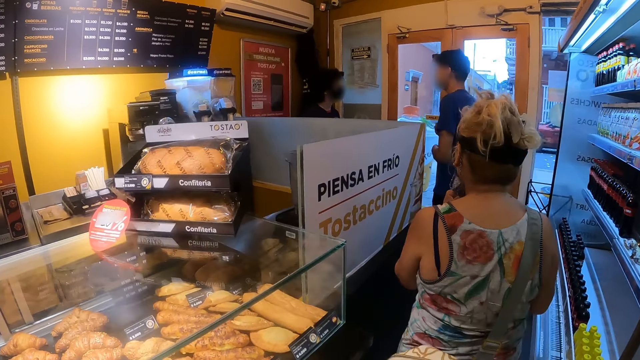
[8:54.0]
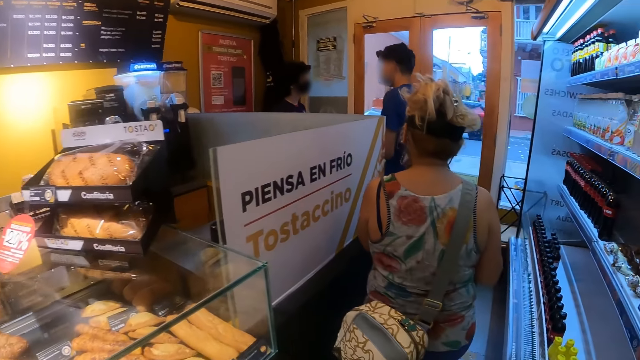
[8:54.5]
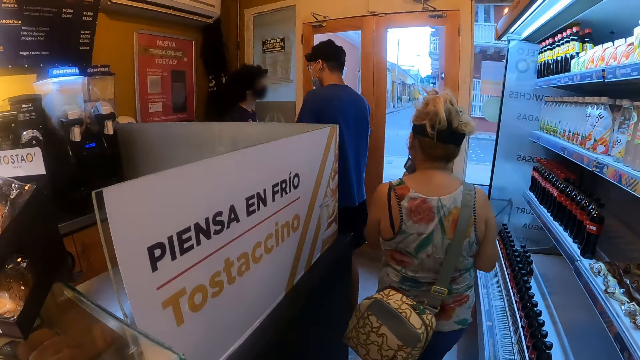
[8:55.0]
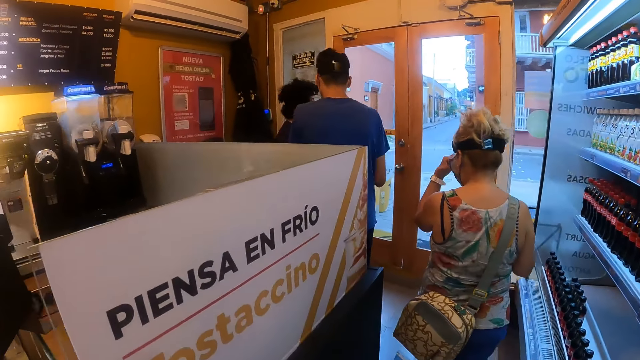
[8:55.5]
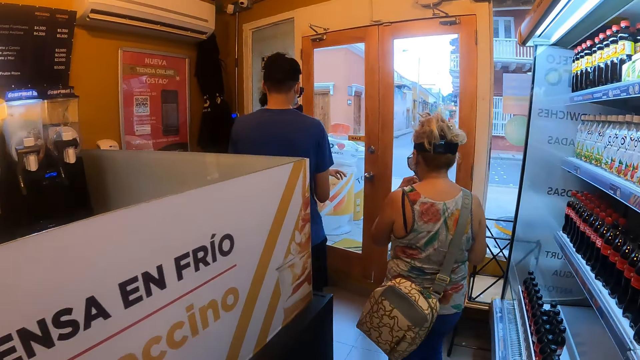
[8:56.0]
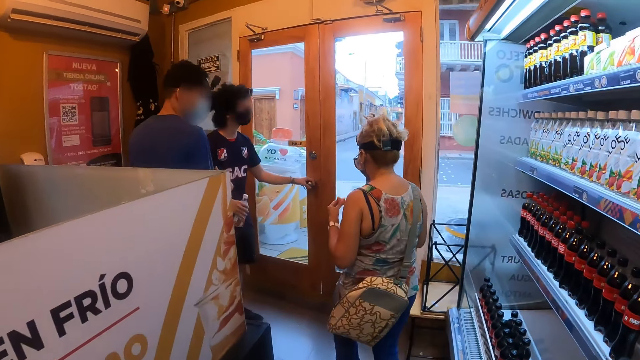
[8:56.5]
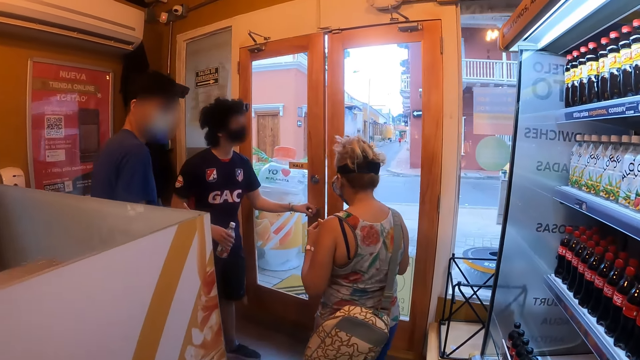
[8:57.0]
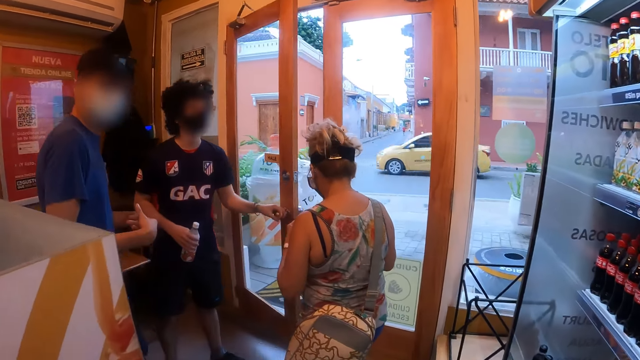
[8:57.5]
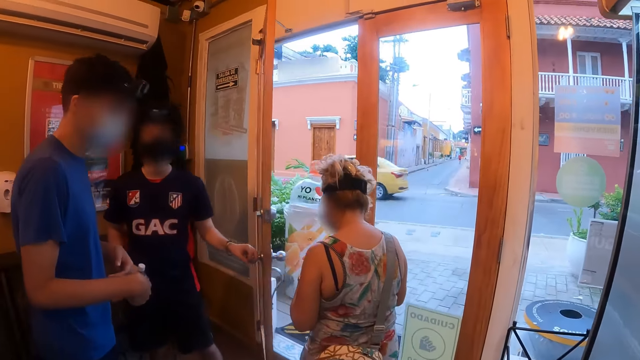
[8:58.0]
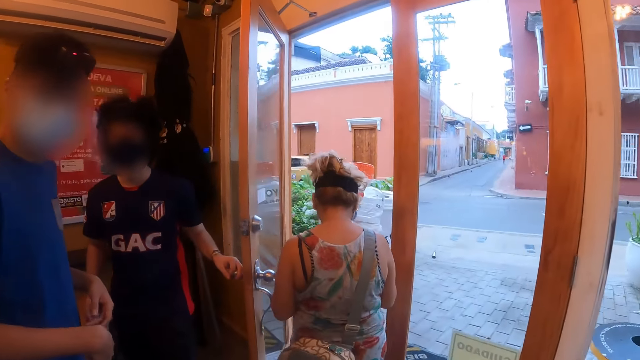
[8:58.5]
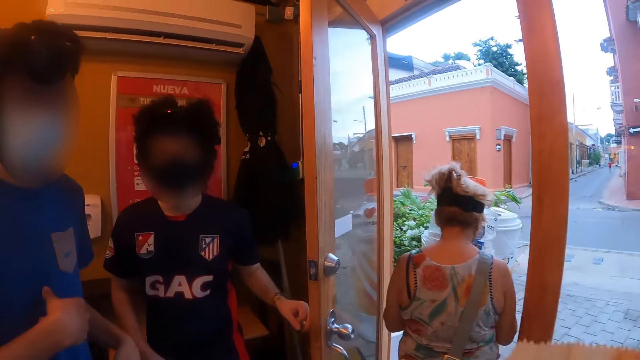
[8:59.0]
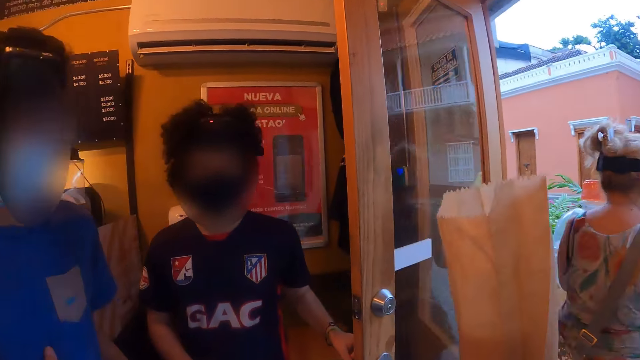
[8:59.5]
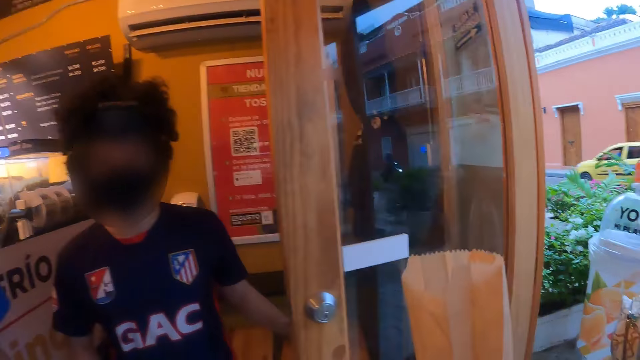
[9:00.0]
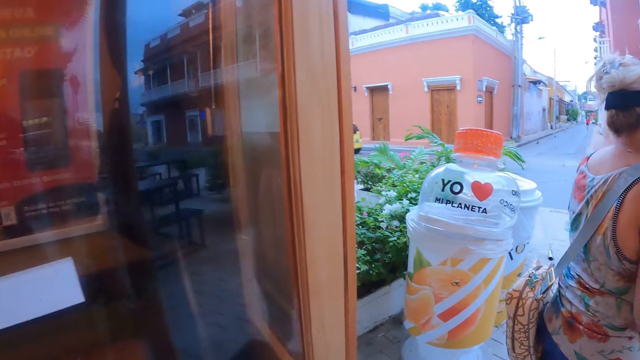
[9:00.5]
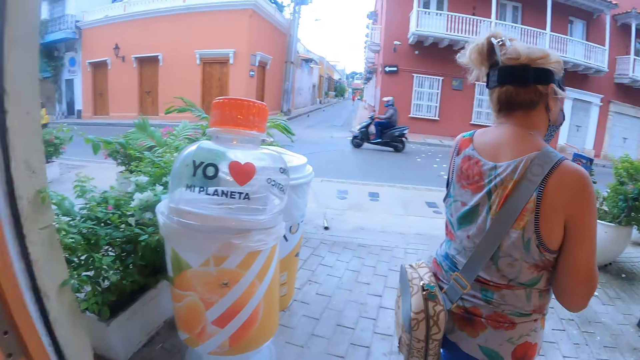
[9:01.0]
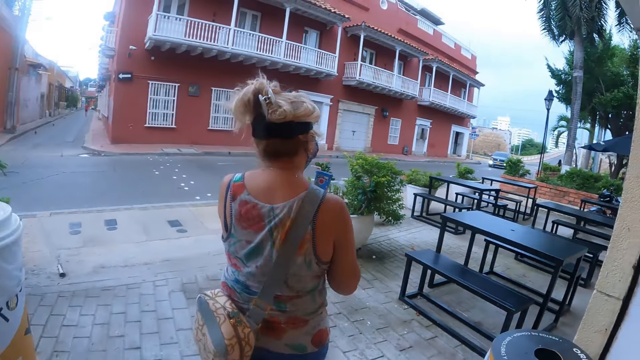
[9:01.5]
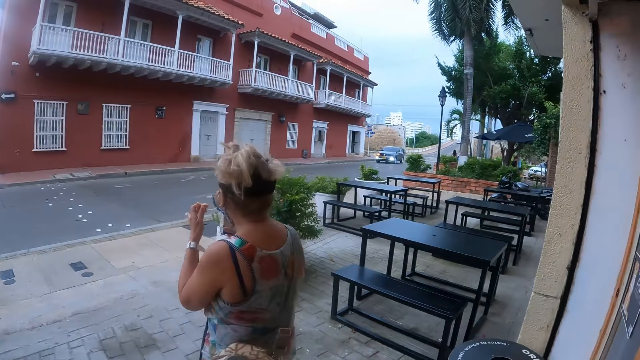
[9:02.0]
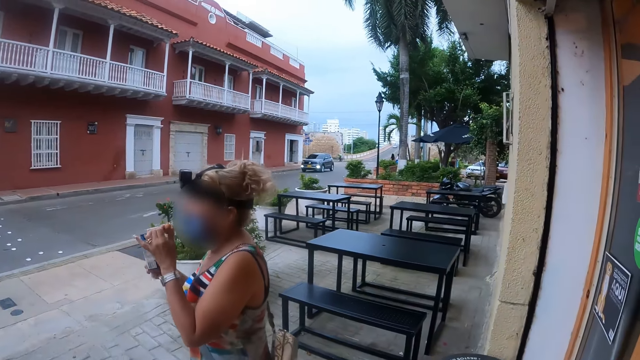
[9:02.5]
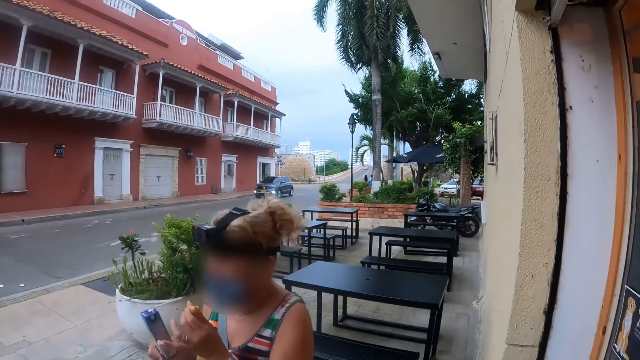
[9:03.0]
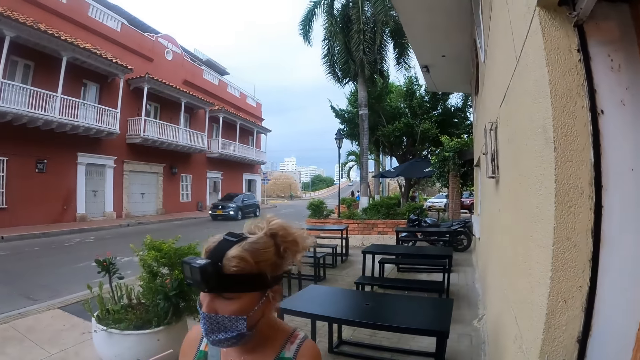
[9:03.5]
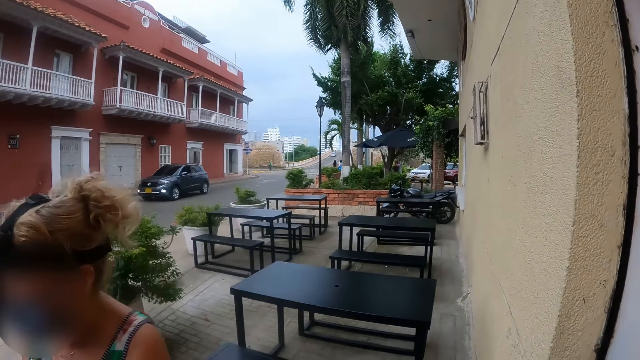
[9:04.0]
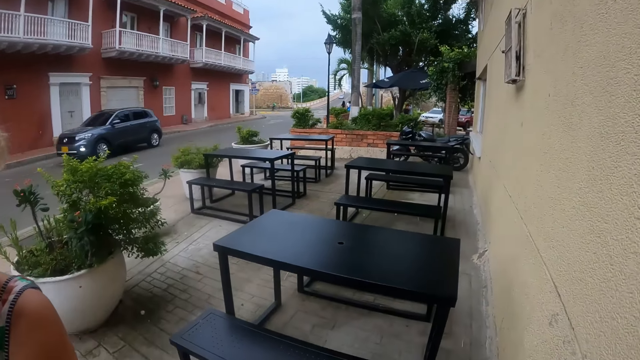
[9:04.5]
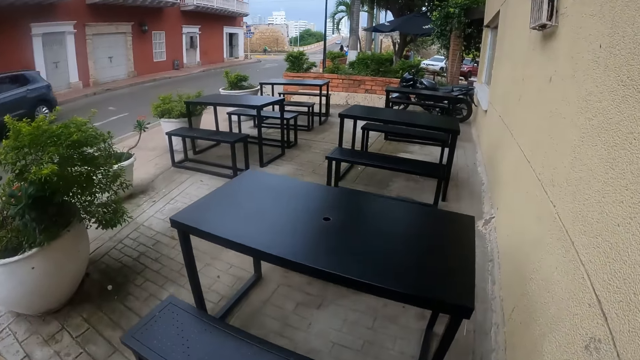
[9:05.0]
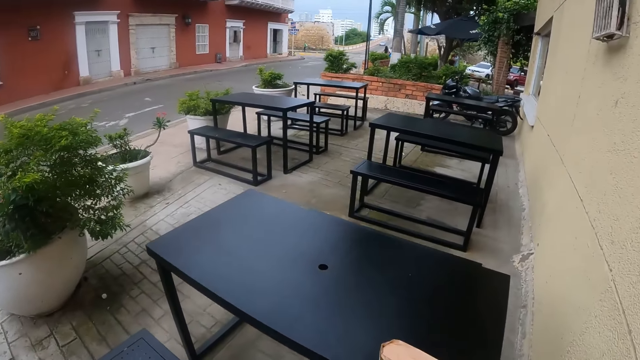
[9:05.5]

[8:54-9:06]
A woman walks in the cafe. The camera wearer walks in the cafe. A man opens the door. The camera wearer looks at another man and the first man. The woman walks outside the cafe. The camera wearer walks outside the cafe. They look at the woman.

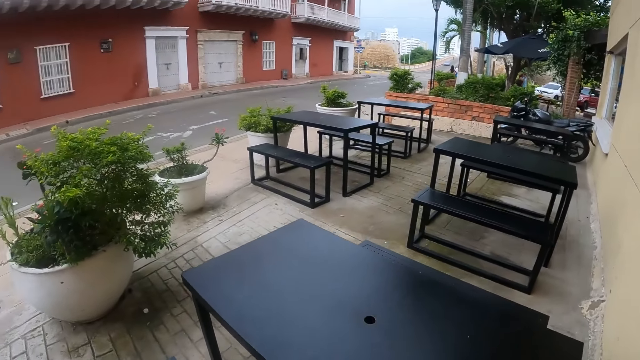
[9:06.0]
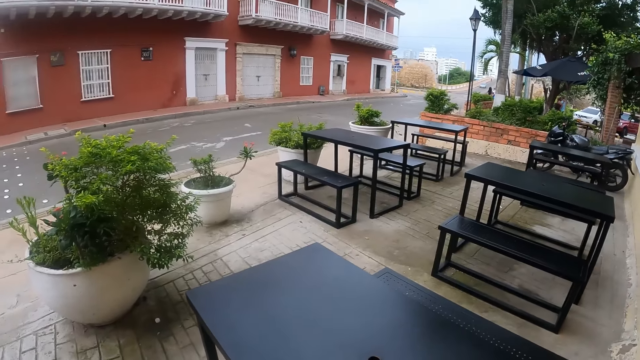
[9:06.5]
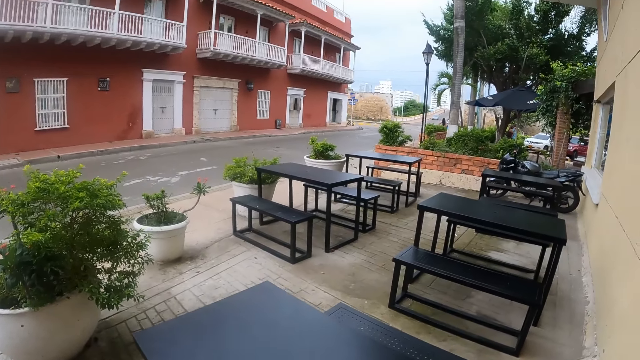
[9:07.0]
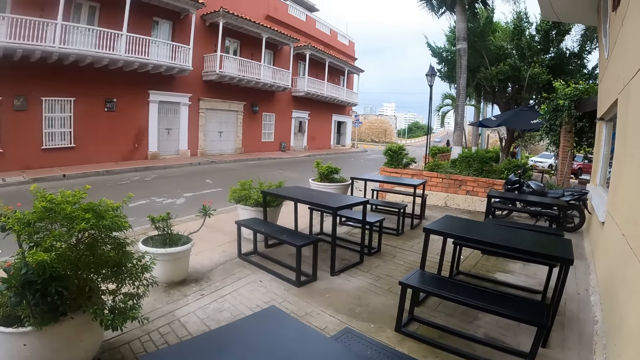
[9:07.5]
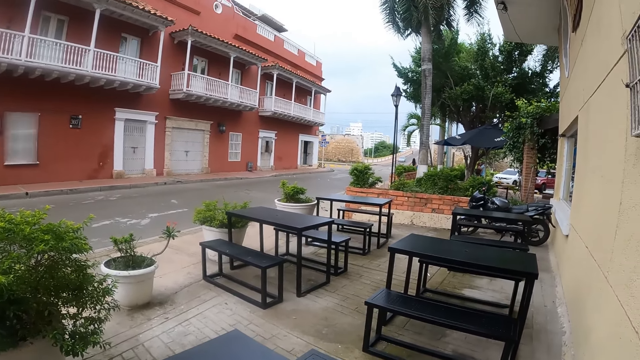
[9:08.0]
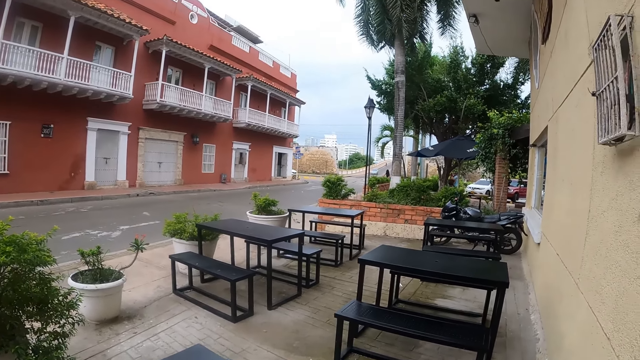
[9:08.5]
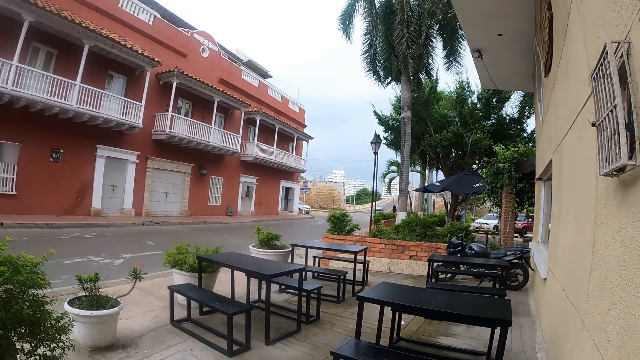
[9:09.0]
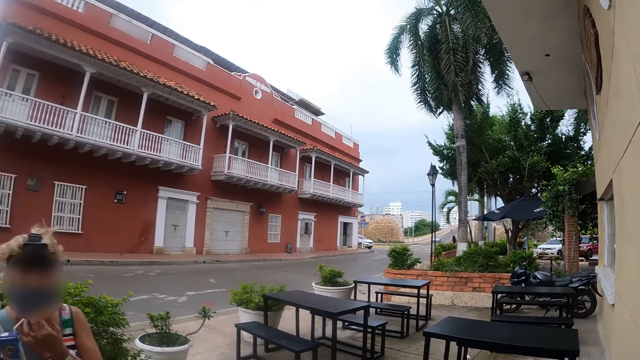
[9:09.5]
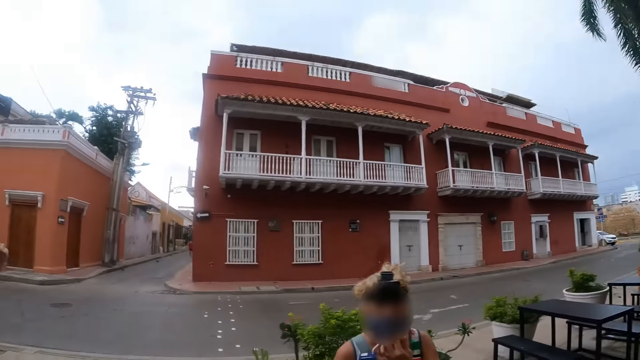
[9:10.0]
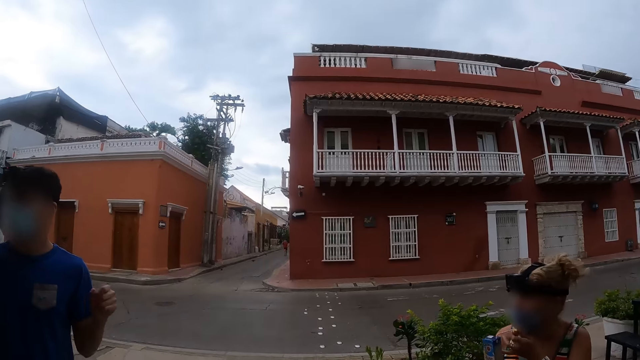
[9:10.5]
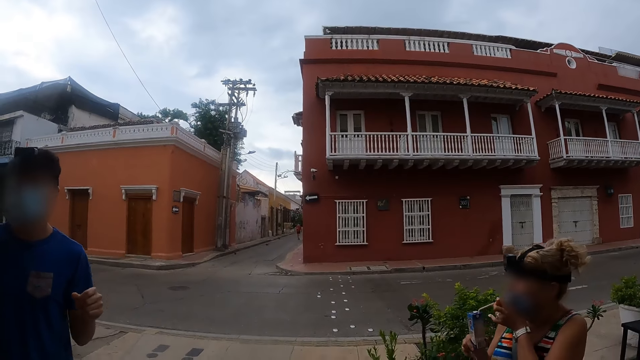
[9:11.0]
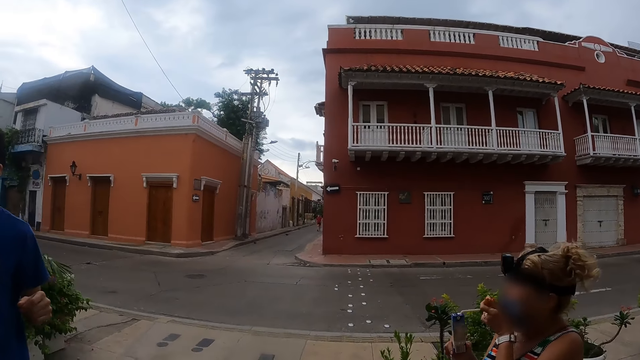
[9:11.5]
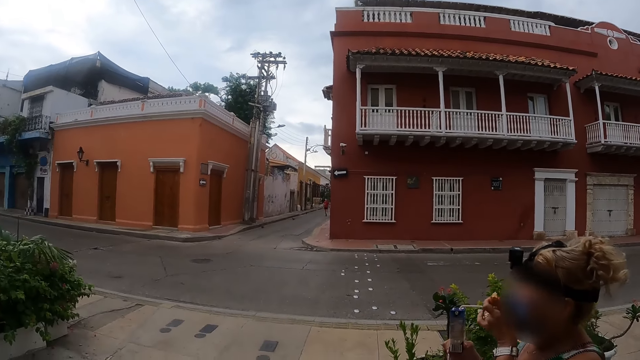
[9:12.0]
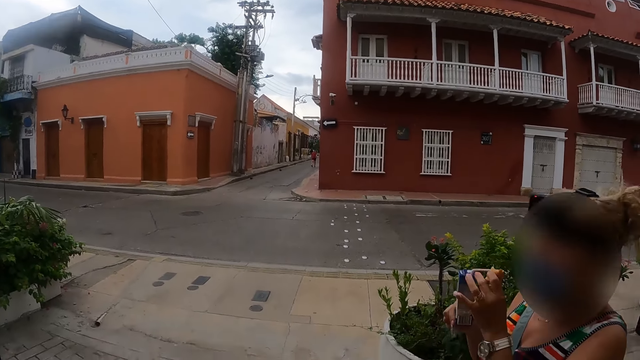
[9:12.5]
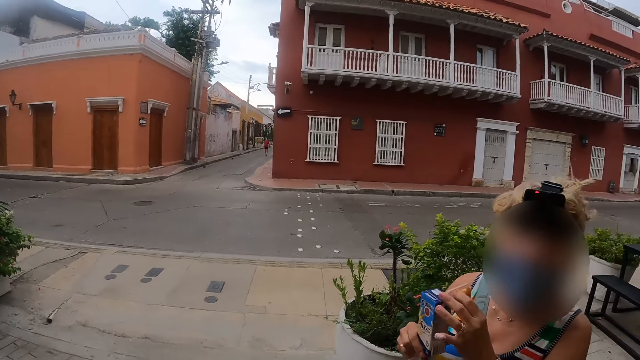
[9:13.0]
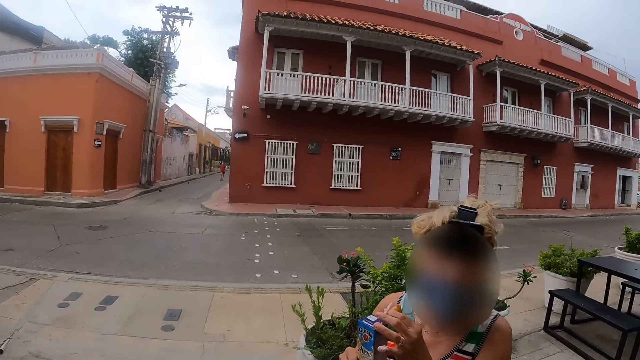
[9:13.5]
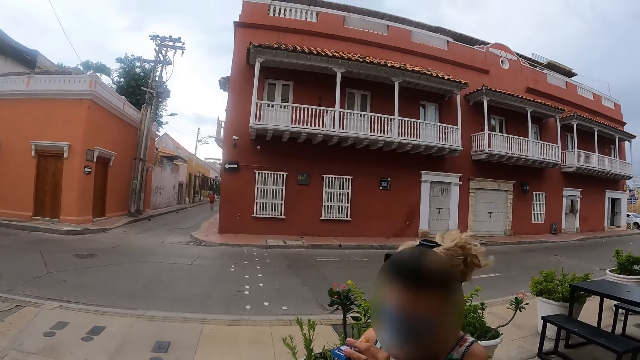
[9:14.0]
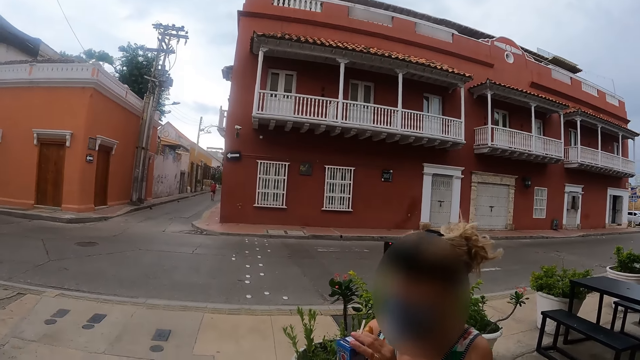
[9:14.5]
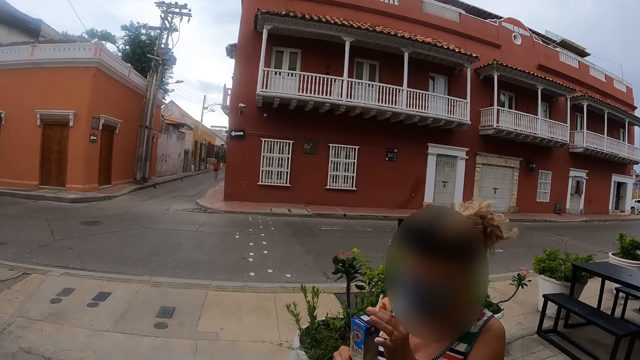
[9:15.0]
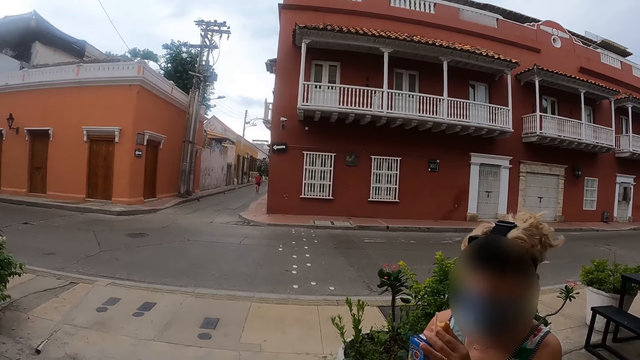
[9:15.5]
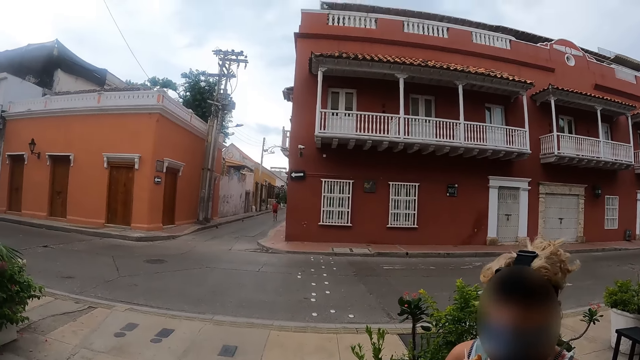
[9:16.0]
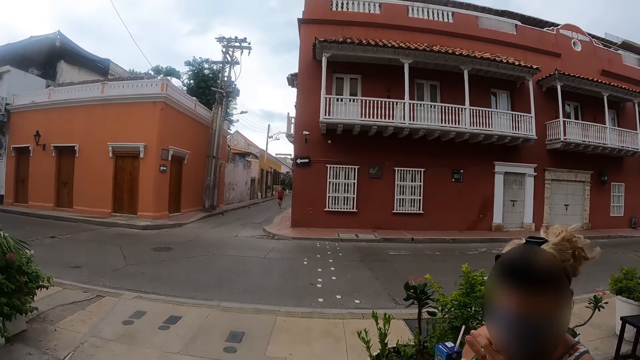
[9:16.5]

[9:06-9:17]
The camera wearer looks at the cafe seating area. They look around the road. They look at a man. They look at a woman. The woman looks at the camera wearer.
